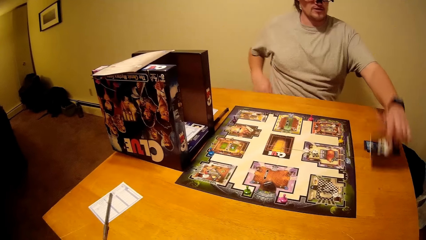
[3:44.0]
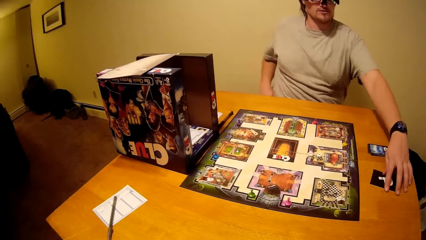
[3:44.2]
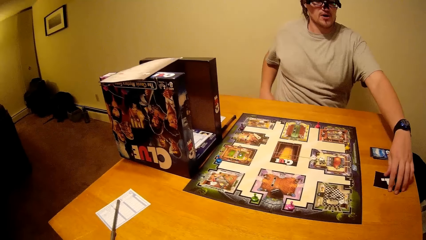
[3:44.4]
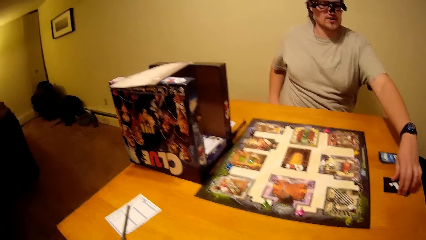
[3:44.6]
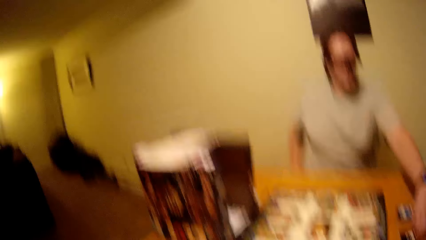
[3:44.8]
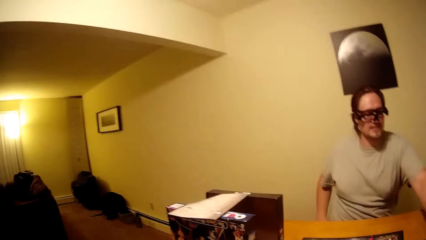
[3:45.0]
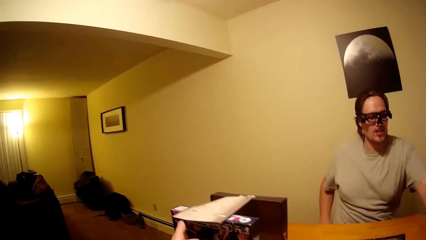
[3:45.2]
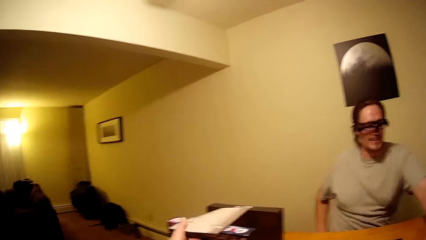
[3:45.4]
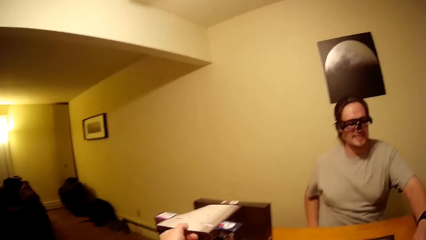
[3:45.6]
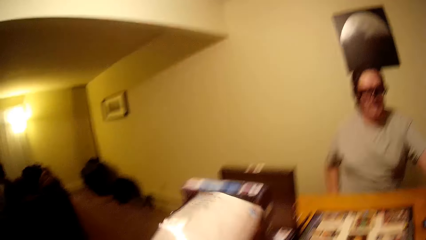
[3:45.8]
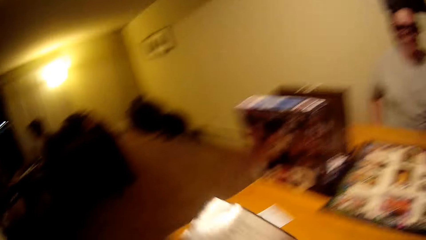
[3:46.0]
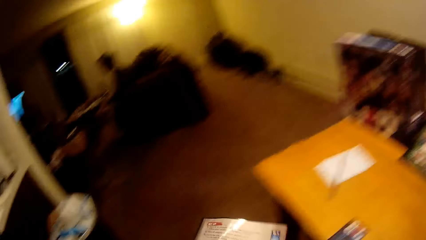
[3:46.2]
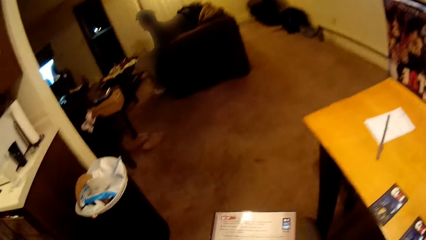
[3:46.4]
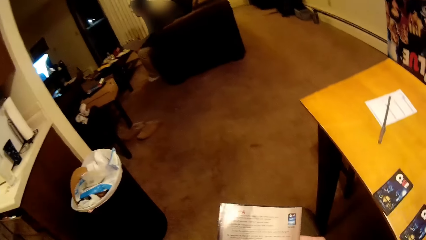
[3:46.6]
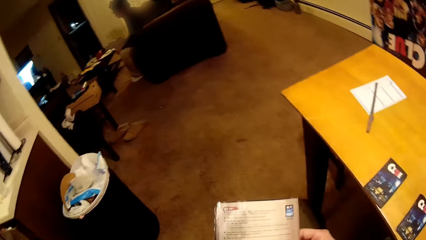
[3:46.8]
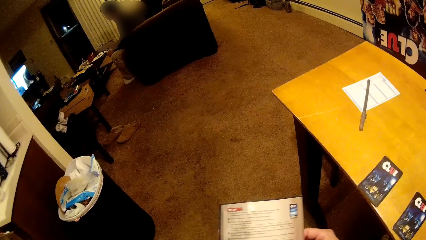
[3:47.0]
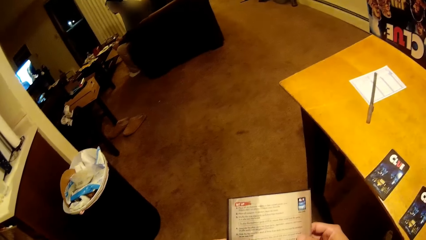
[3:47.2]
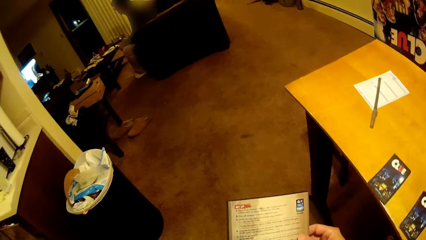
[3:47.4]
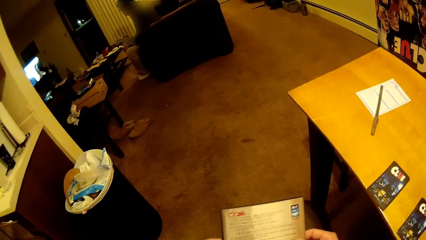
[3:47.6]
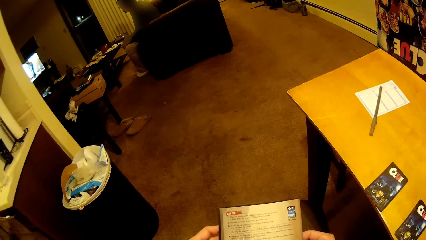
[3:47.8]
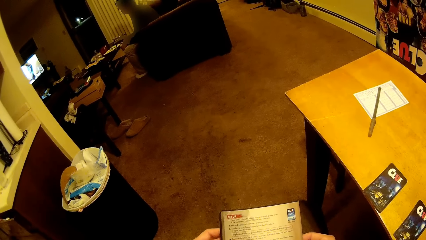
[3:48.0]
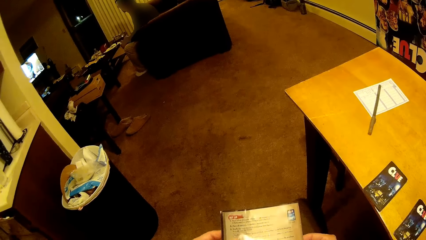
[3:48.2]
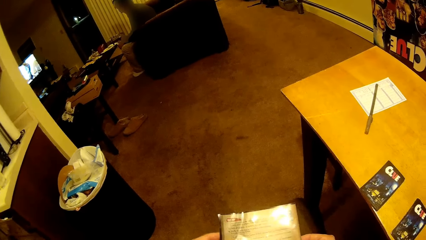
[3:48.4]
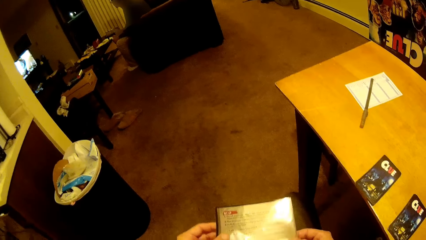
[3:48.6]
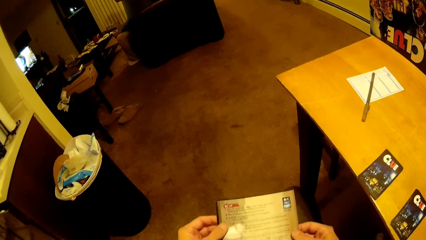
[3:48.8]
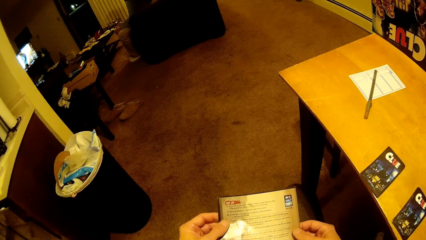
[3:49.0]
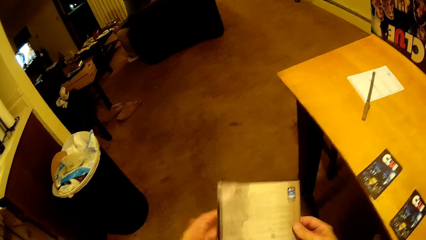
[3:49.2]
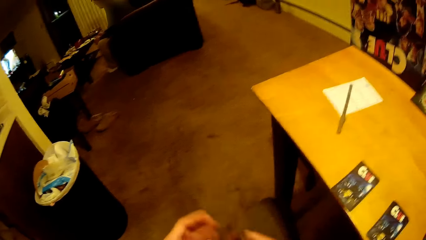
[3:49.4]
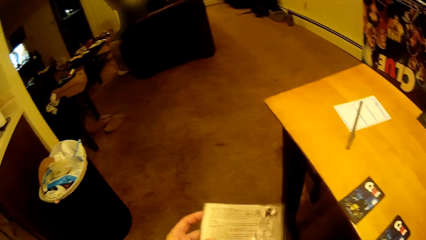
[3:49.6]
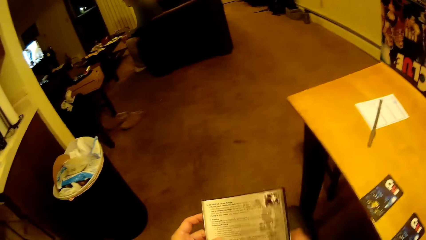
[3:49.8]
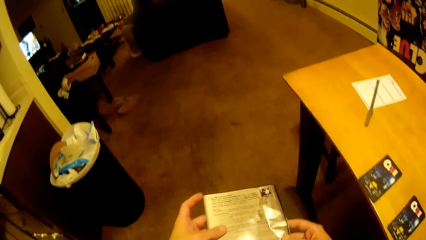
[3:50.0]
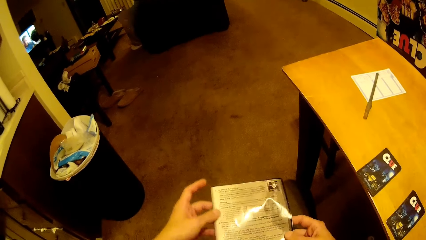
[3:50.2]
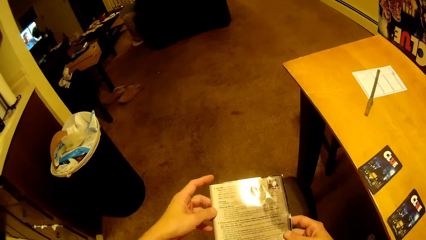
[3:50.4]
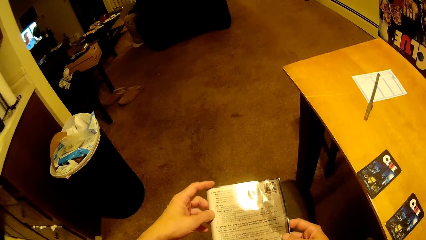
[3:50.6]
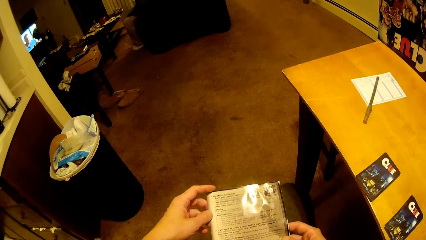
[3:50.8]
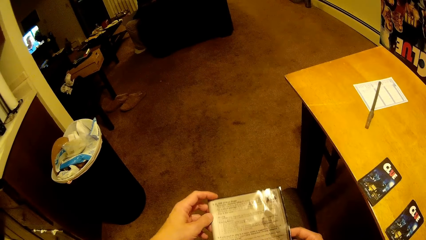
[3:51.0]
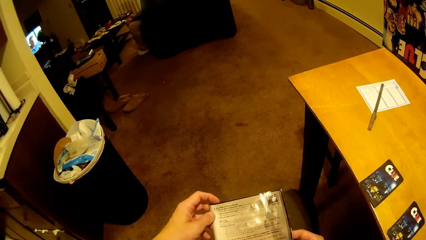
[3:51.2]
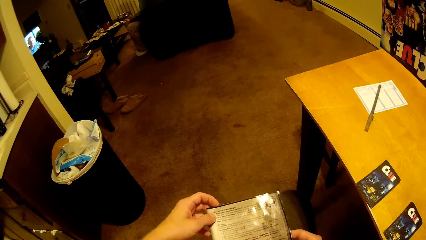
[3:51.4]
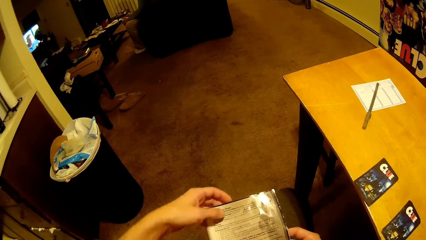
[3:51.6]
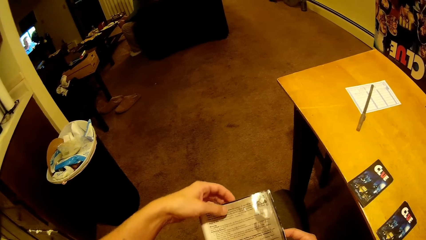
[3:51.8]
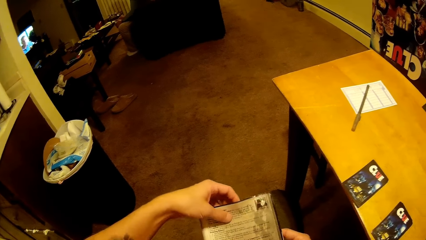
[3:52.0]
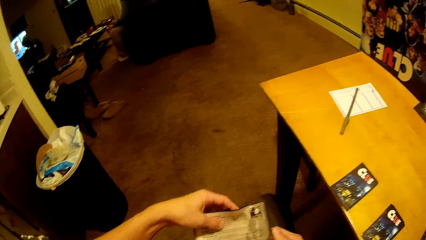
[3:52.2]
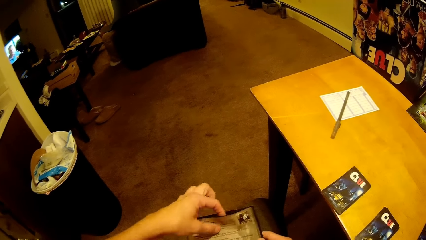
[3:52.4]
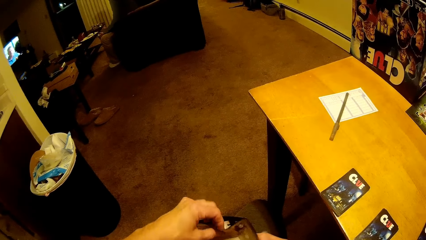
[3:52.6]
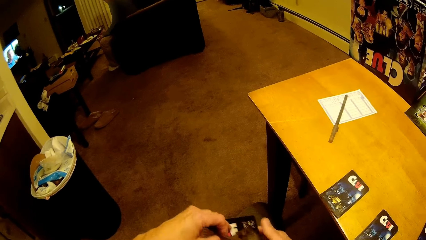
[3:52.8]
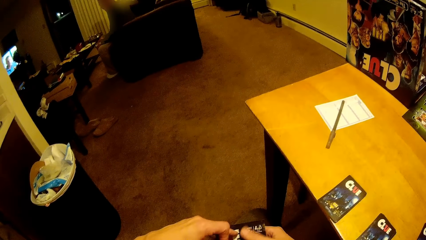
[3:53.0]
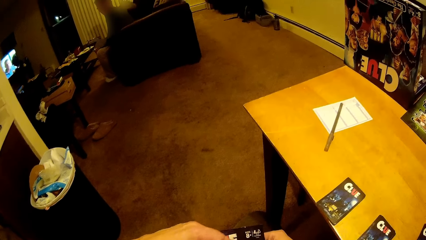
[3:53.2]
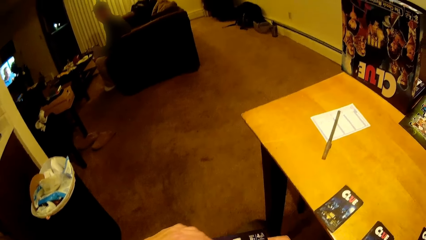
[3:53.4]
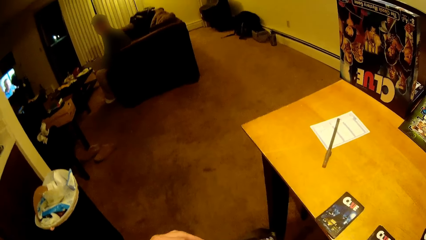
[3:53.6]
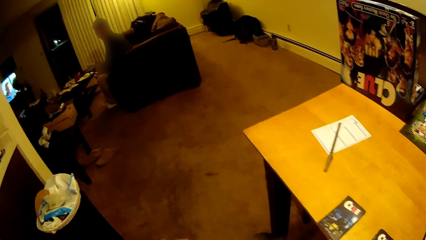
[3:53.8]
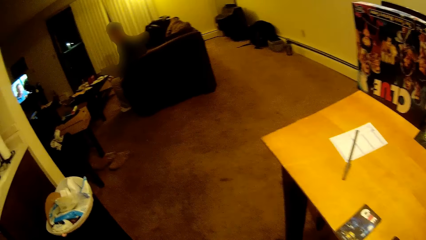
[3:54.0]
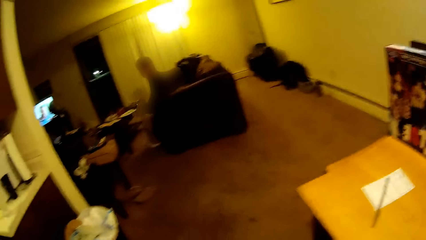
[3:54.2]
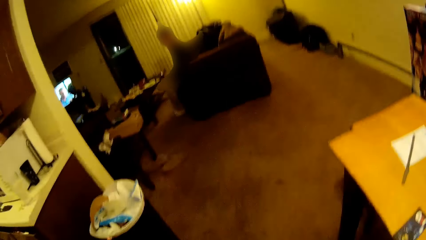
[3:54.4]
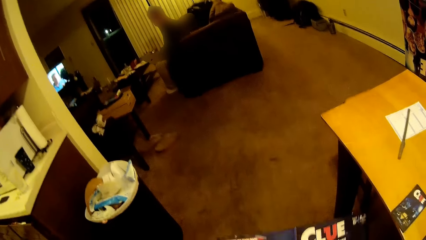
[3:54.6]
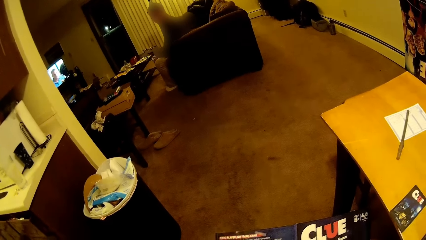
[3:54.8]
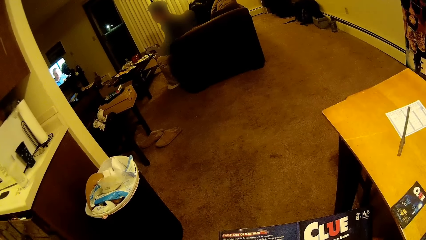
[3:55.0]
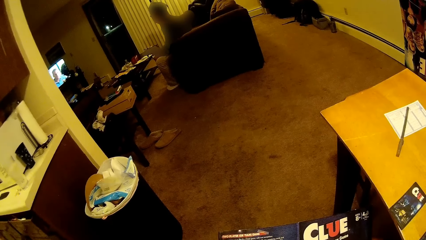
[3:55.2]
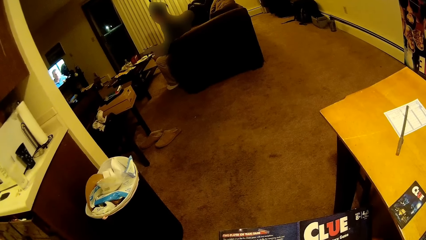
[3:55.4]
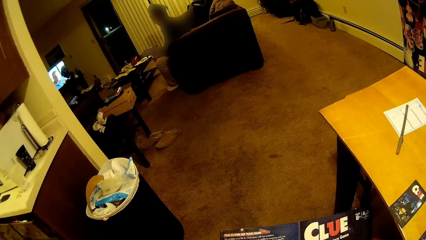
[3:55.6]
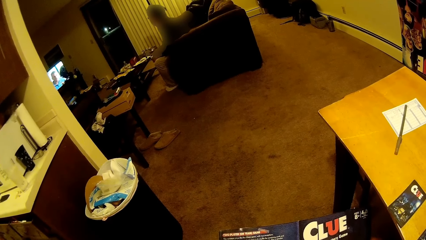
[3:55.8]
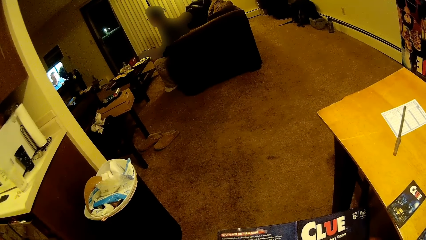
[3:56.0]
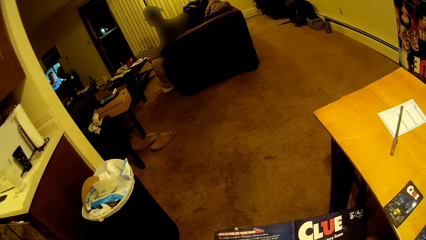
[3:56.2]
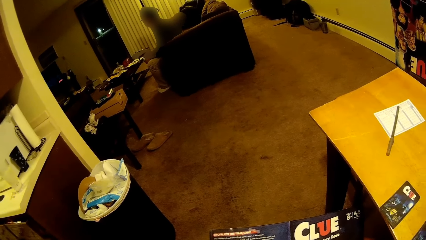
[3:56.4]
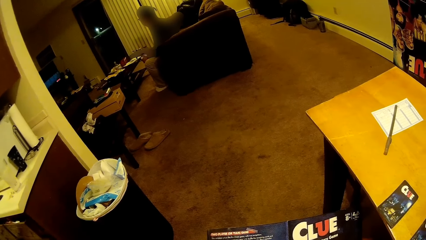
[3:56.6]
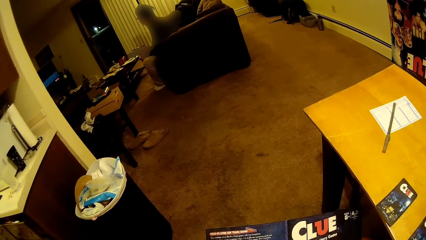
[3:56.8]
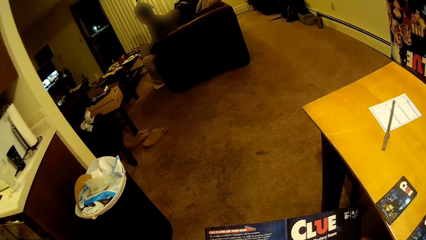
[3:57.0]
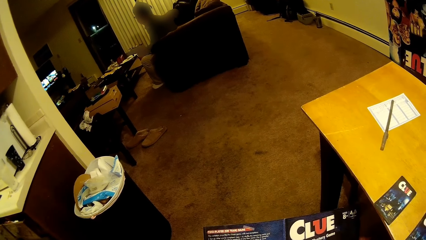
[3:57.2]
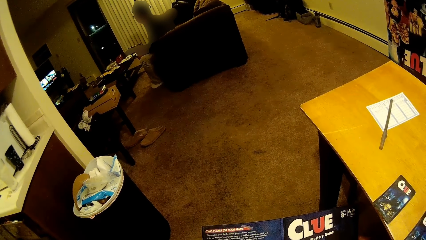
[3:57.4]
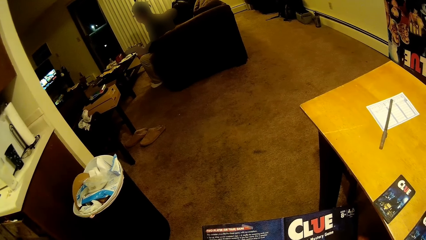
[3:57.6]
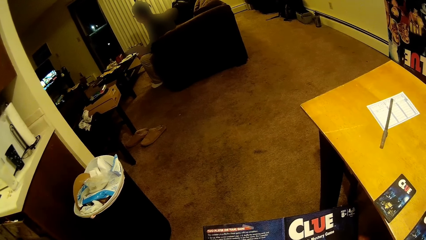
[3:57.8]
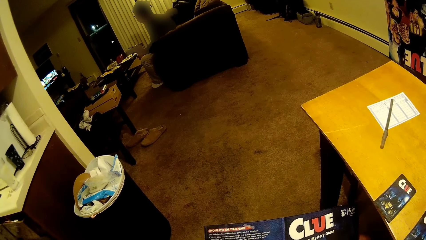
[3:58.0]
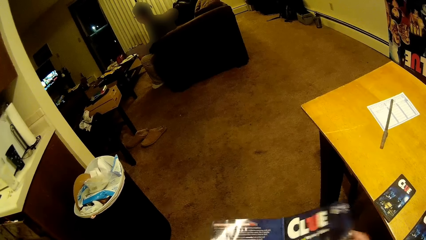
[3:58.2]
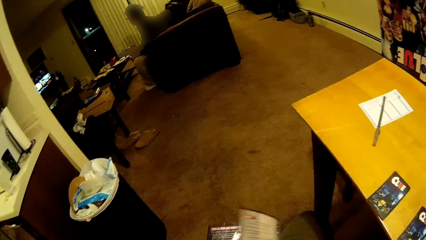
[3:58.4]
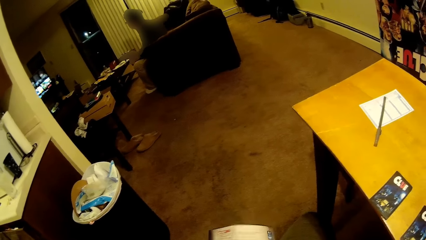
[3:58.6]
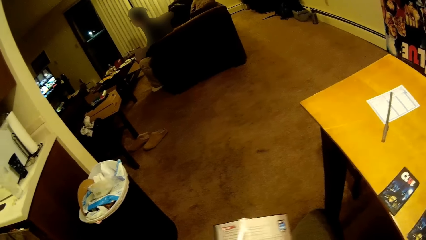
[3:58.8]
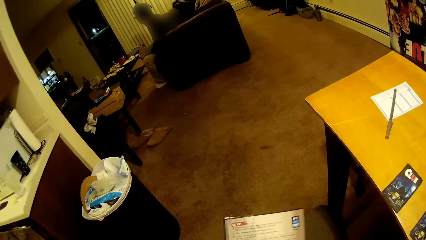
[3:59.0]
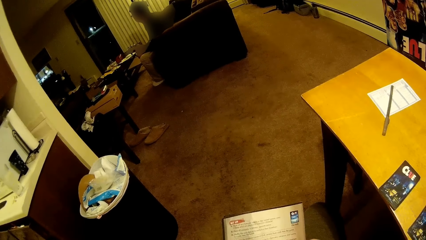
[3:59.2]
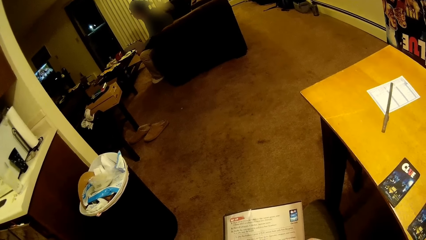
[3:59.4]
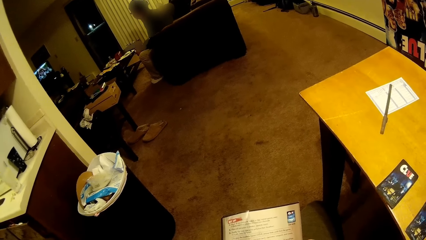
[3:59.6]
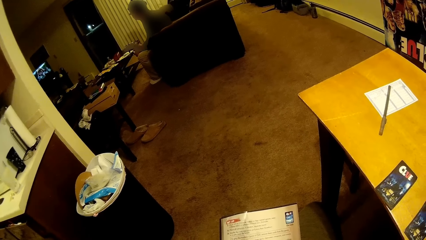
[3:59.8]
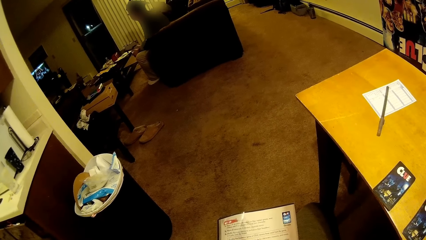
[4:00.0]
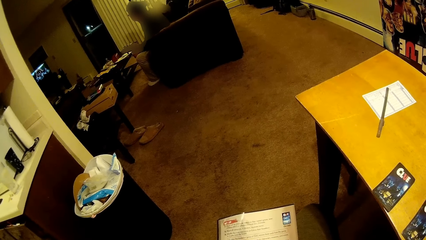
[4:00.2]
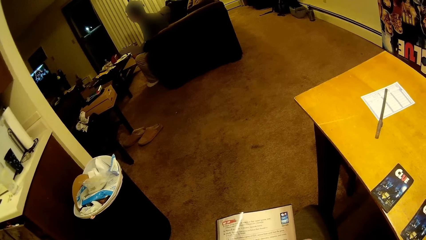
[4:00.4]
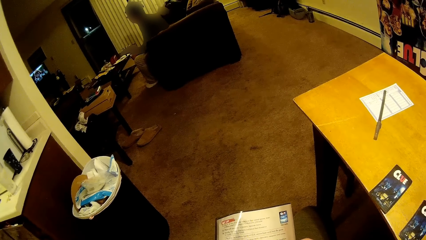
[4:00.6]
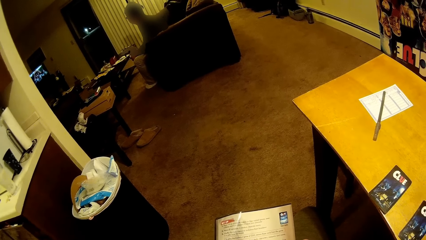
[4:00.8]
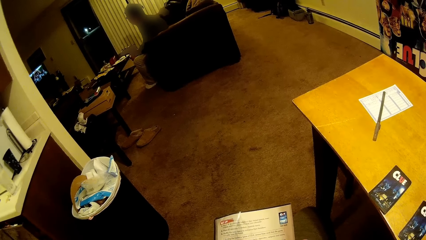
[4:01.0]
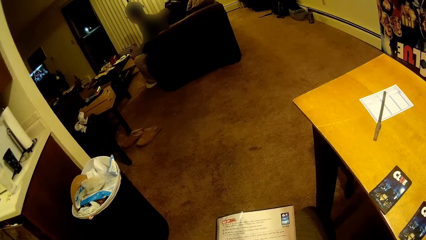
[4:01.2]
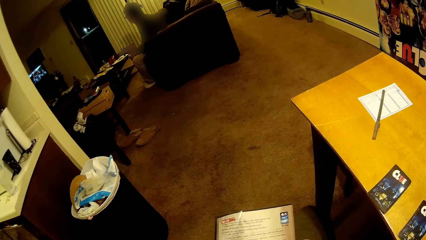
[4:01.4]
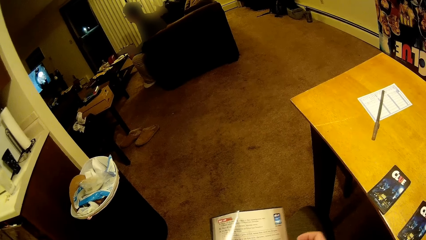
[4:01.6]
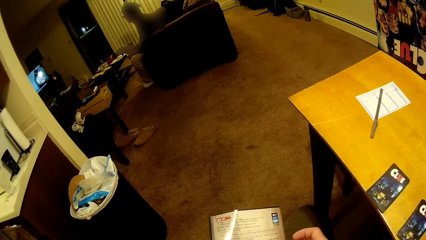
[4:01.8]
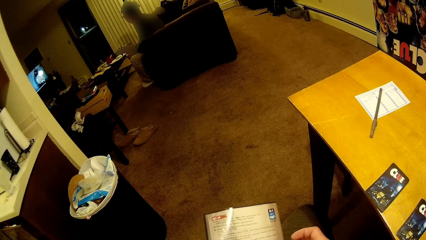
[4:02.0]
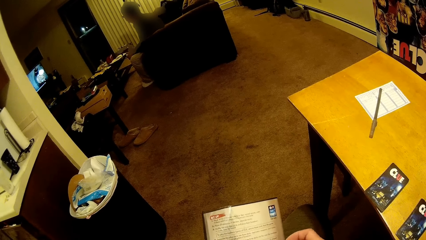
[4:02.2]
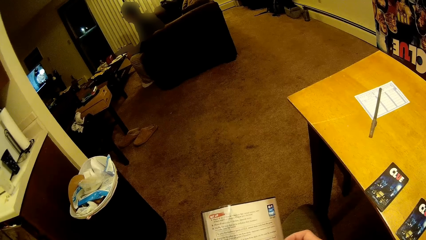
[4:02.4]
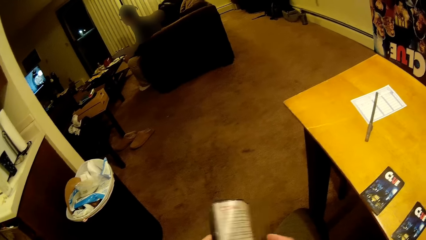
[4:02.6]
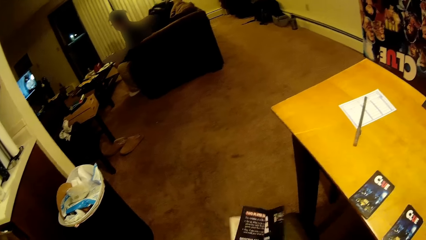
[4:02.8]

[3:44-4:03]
The camera wearer puts cards on the table. They hold a paper. A person sits at the couch. The camera wearer is opening the paper. They read on the paper.
